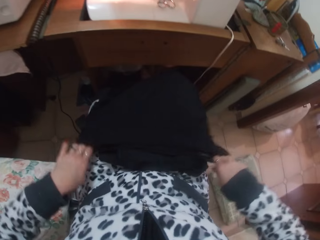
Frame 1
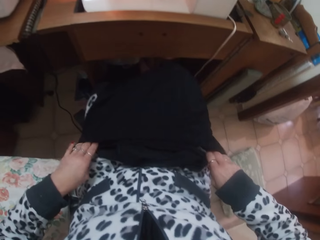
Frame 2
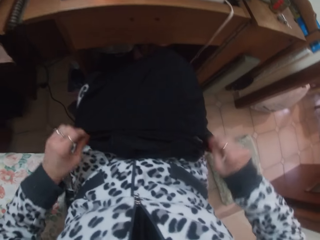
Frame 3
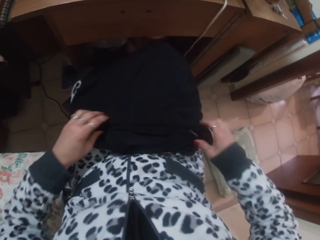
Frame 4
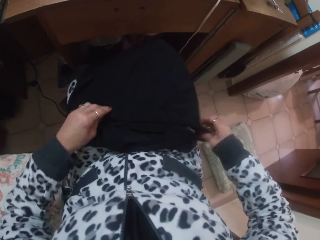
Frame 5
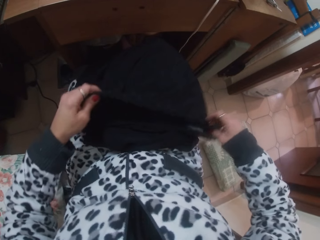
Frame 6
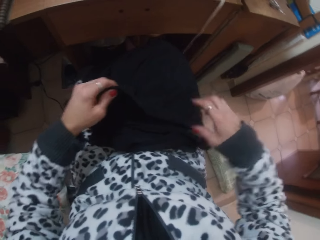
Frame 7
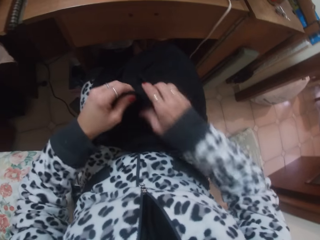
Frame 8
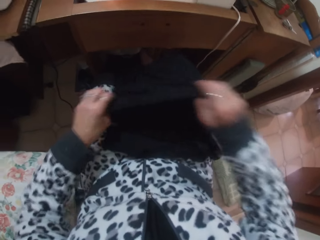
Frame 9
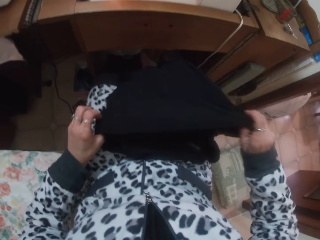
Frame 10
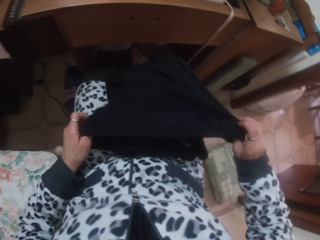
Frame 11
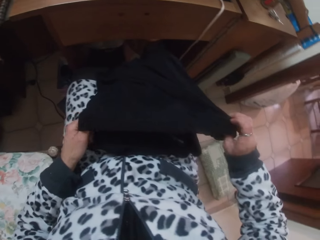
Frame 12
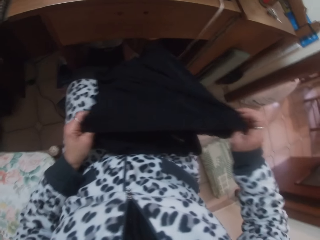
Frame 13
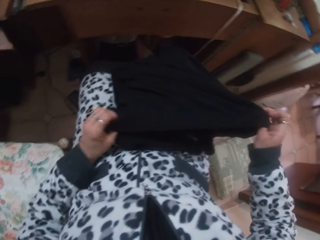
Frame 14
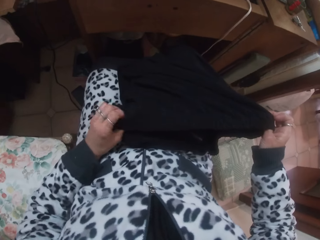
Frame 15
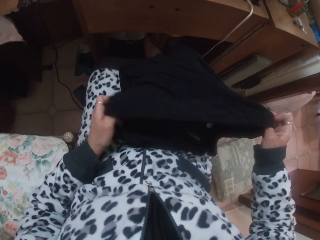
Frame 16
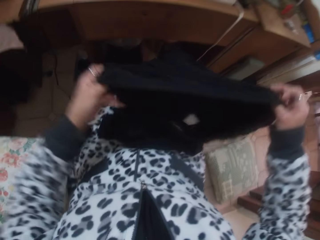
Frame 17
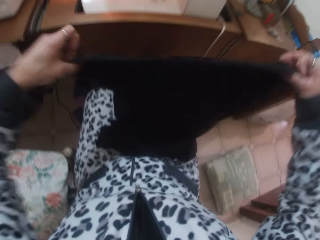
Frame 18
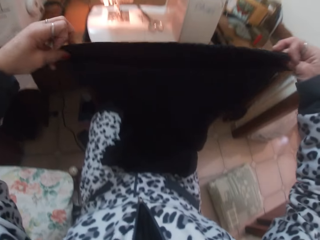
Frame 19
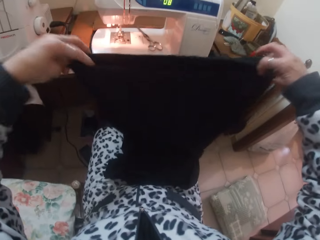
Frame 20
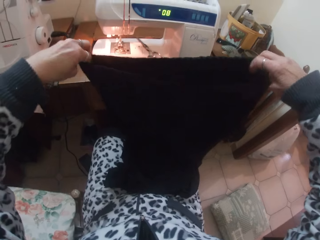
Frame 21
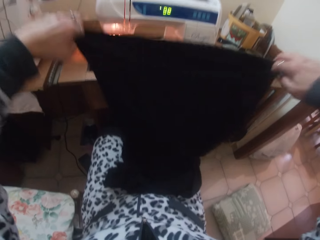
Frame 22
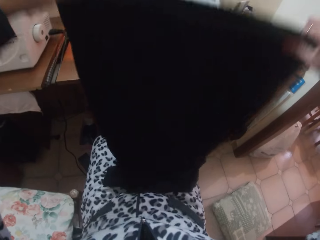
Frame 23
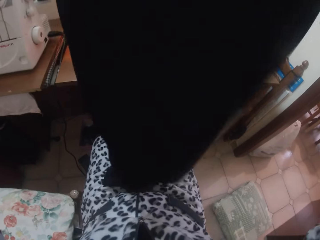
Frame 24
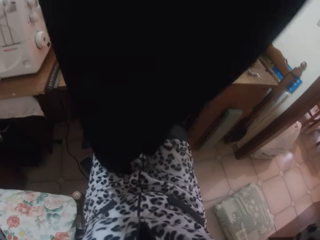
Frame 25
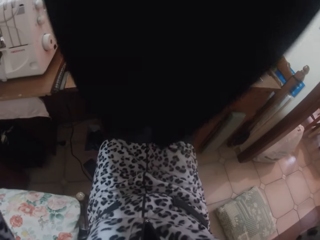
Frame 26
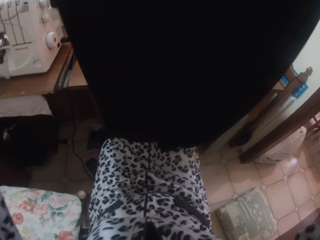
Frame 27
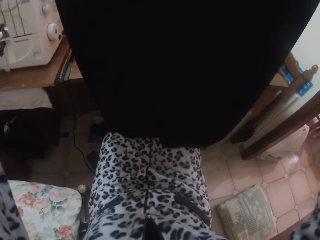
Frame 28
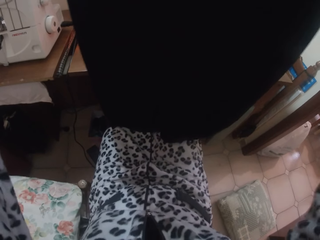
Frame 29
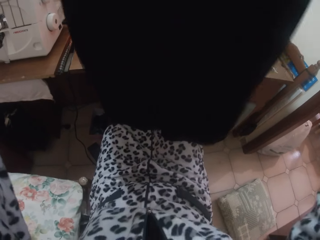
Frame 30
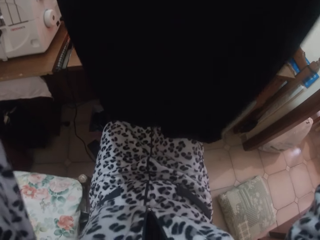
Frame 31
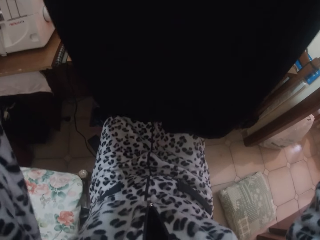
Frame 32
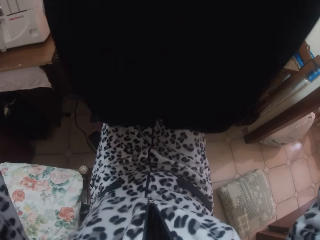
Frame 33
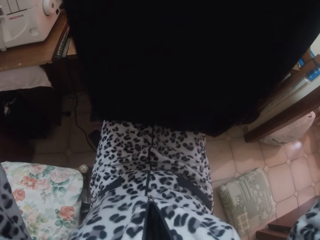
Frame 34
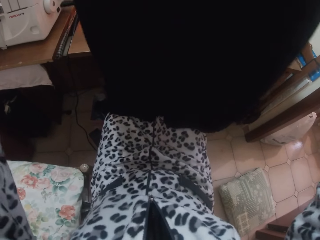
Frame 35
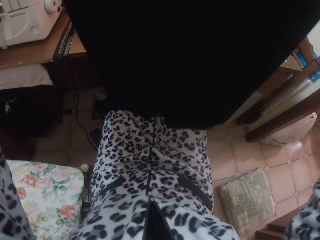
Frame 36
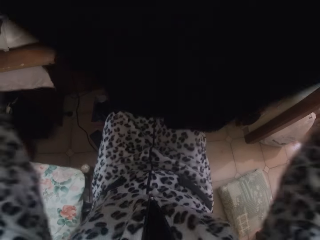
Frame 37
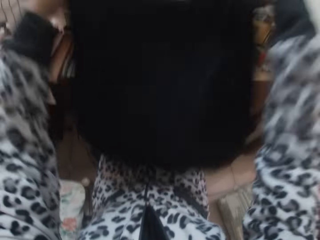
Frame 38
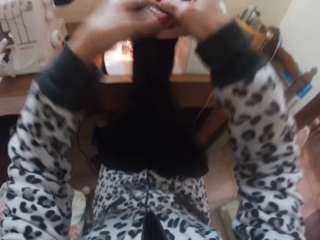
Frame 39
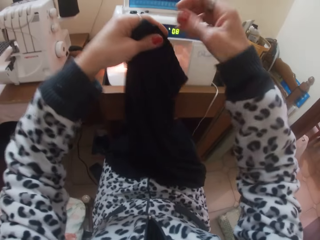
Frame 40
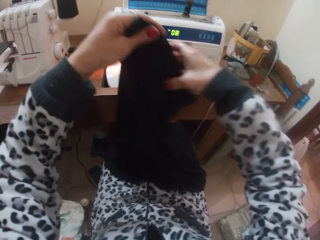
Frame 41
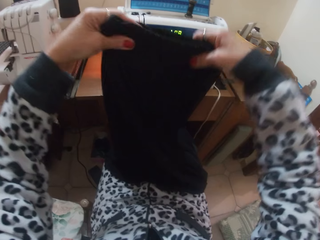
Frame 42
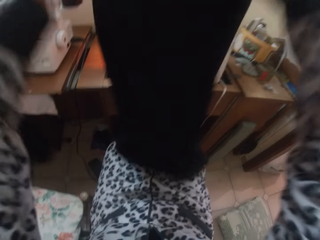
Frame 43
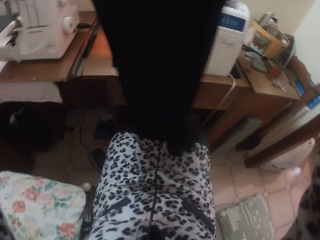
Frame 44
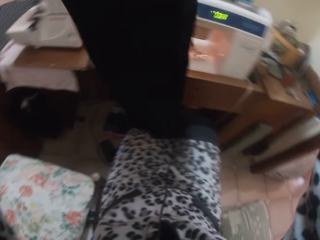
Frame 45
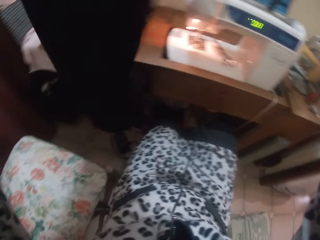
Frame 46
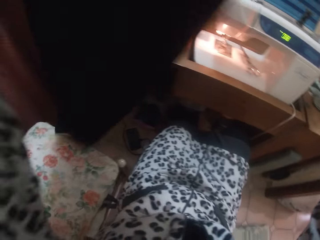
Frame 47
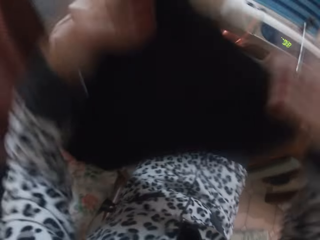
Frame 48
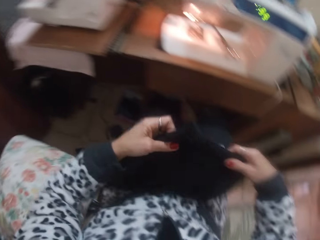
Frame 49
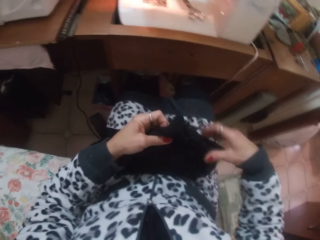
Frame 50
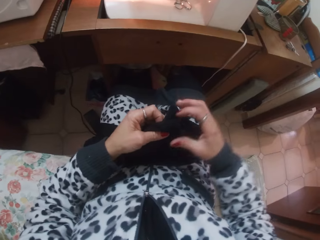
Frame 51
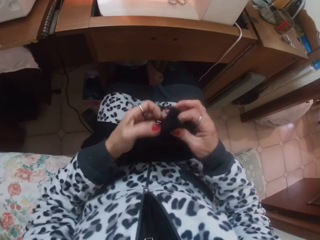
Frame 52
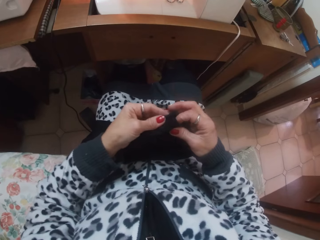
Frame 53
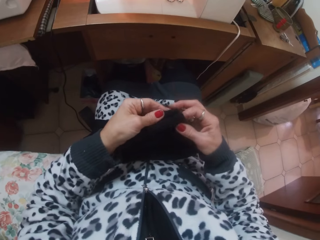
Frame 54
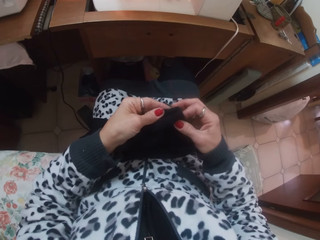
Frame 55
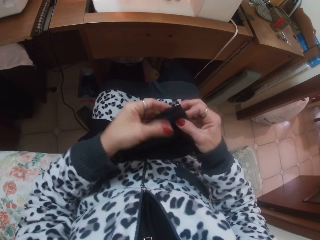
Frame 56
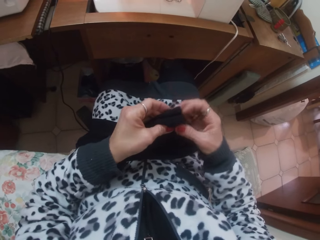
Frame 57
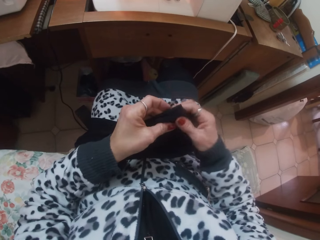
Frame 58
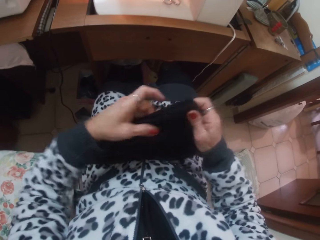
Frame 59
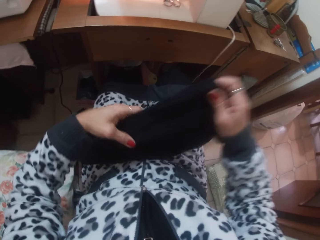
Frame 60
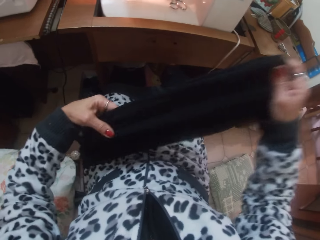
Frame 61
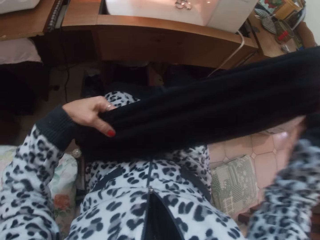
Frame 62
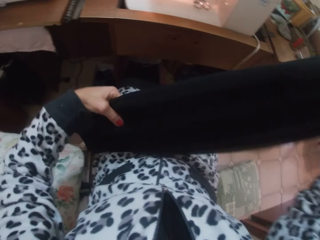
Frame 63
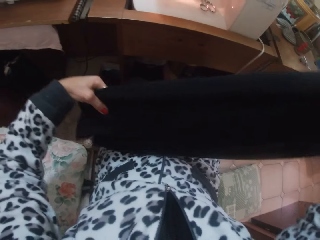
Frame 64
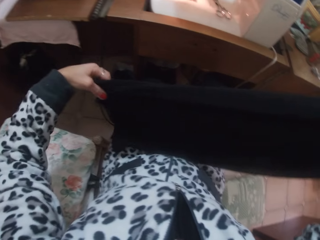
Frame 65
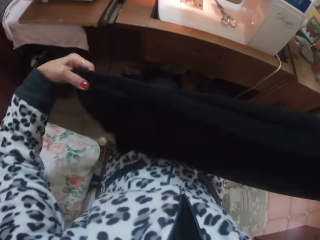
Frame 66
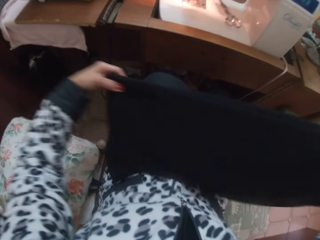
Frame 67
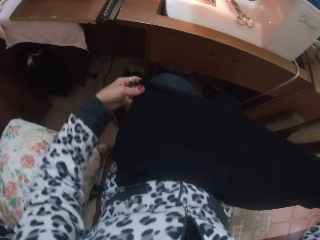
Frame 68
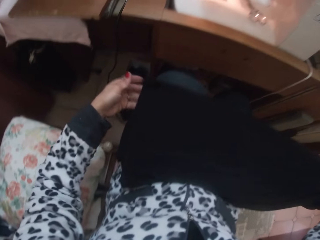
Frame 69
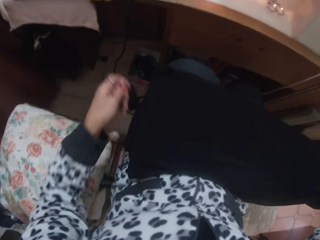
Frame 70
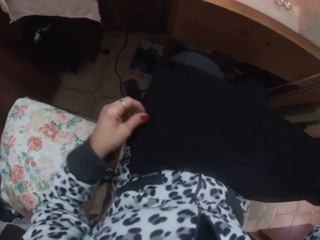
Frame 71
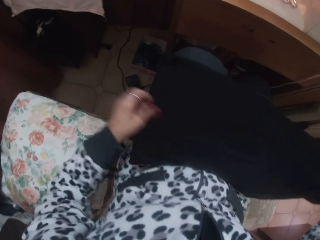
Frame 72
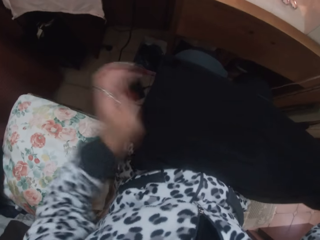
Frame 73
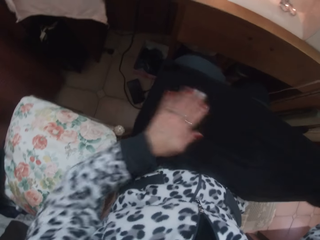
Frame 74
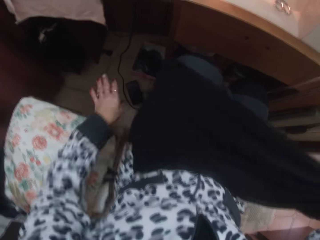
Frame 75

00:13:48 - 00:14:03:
The camera wearer places the cloth in her hands on her lap. She holds up the cloth with her hands. She folds up the cloth with her hands. She checks the cloth.

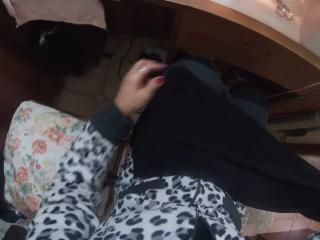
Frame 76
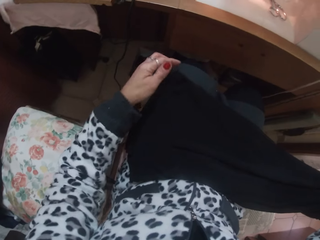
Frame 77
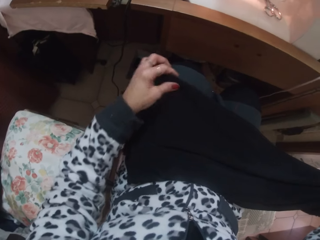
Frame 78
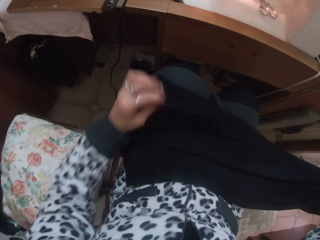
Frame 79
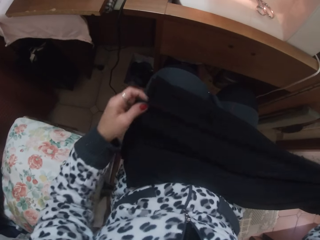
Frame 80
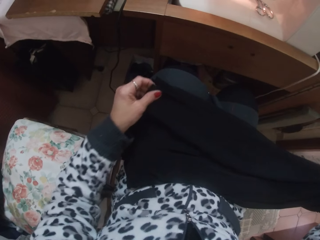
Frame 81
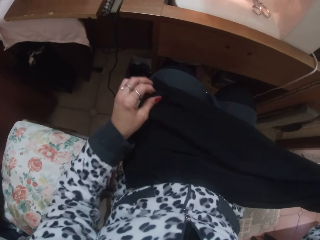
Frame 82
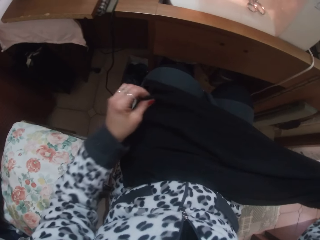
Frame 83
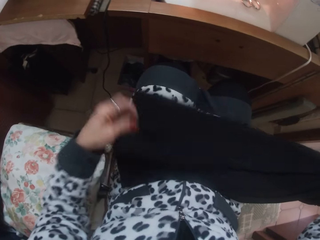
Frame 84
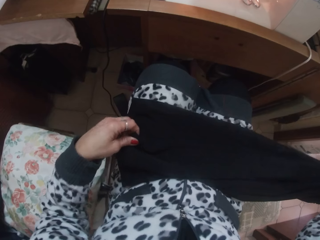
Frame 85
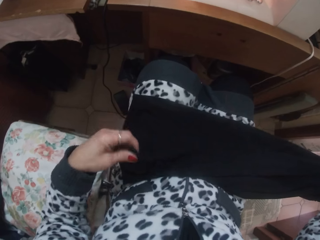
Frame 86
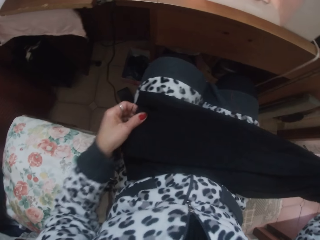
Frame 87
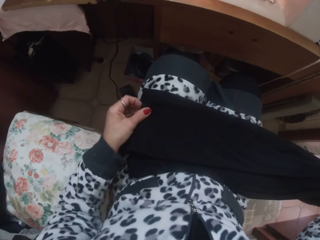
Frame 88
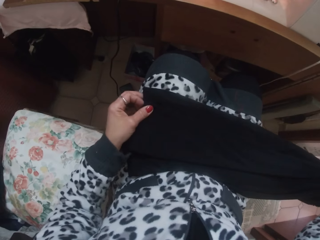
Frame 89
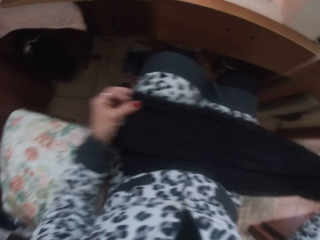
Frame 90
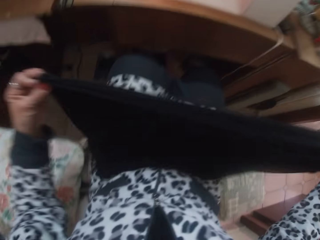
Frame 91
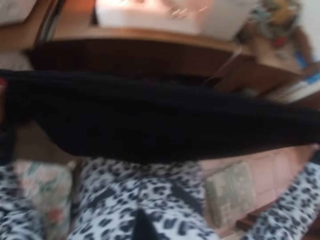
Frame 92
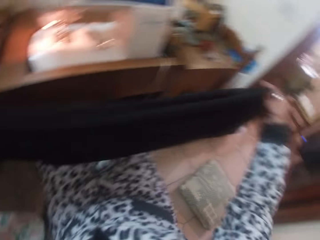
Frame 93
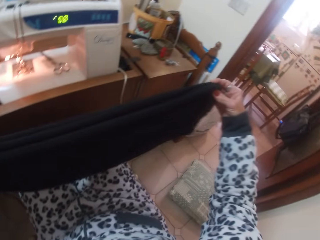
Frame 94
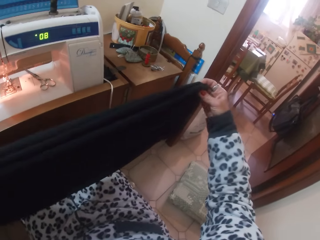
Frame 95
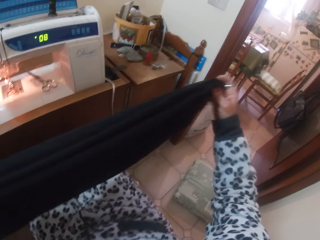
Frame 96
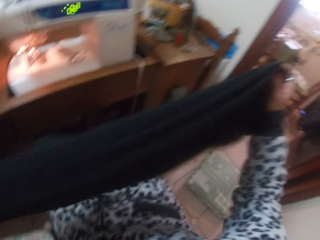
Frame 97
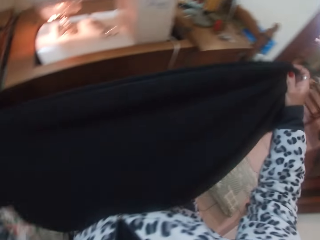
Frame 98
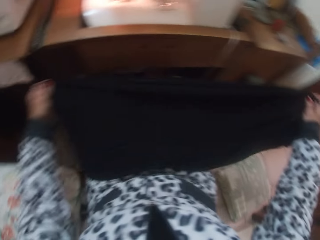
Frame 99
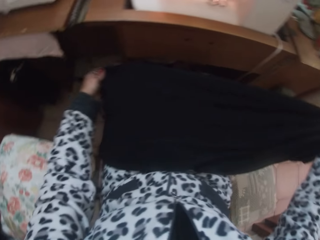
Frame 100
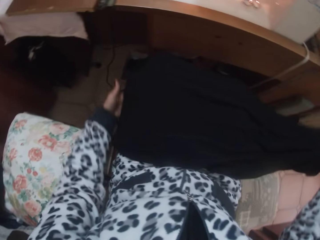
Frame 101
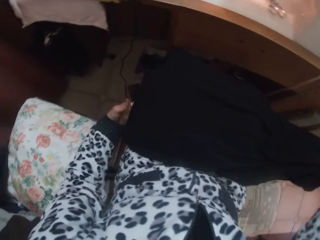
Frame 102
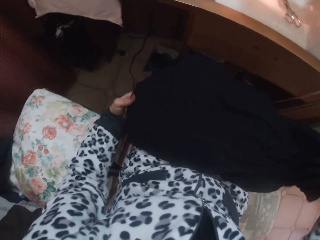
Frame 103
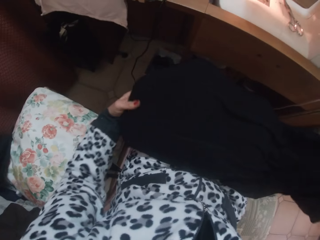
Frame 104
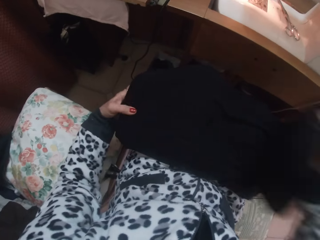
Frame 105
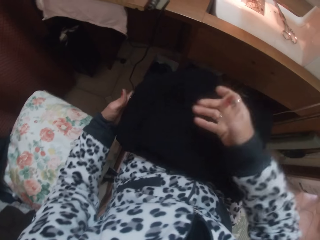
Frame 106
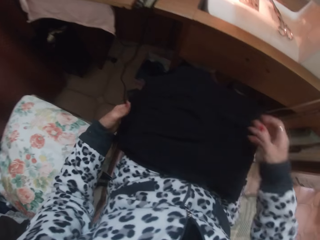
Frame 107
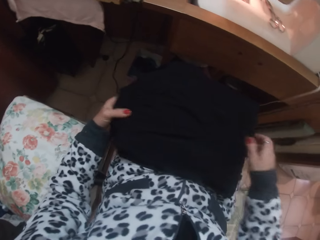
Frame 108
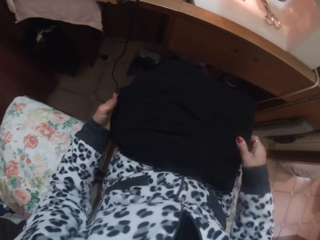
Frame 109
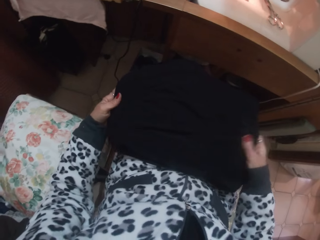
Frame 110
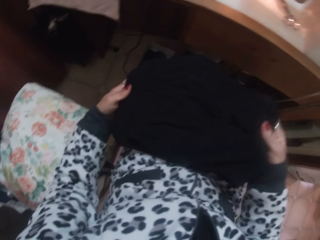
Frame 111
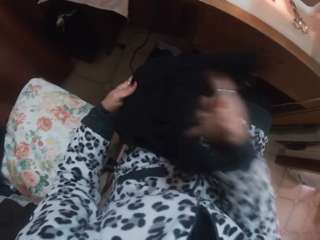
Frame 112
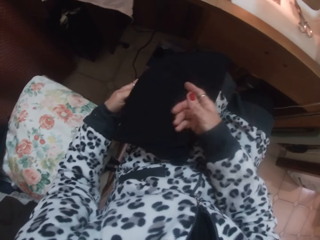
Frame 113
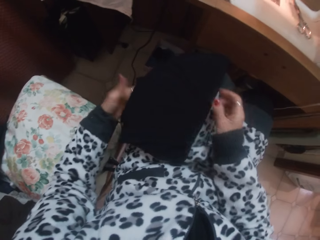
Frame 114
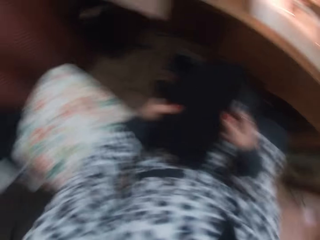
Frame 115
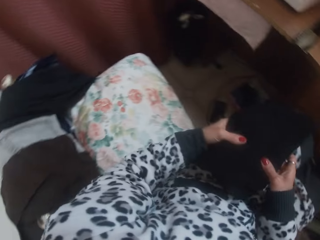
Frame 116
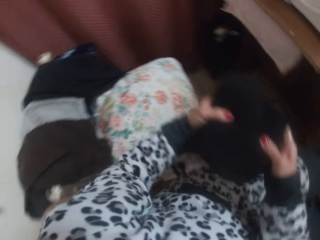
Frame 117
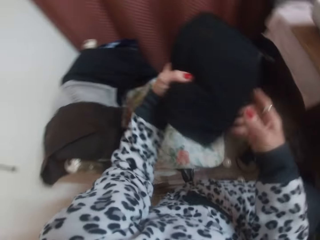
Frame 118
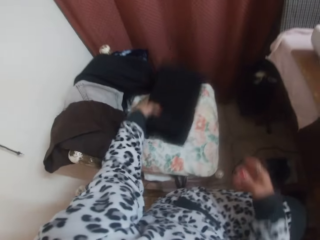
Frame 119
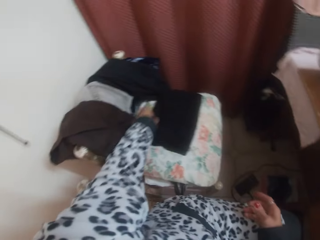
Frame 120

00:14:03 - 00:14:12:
The camera wearer folds a cloth. They put the cloth on a stool.
